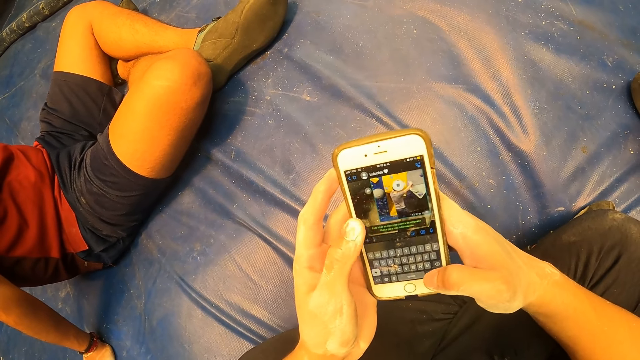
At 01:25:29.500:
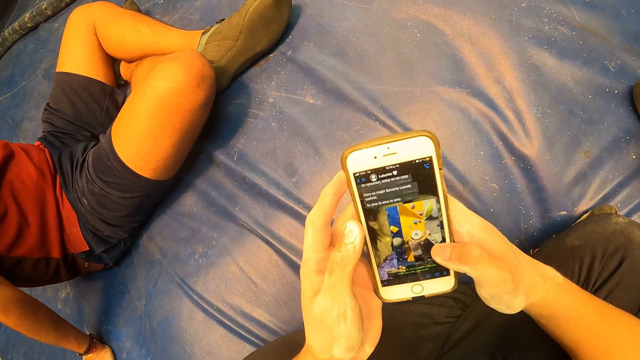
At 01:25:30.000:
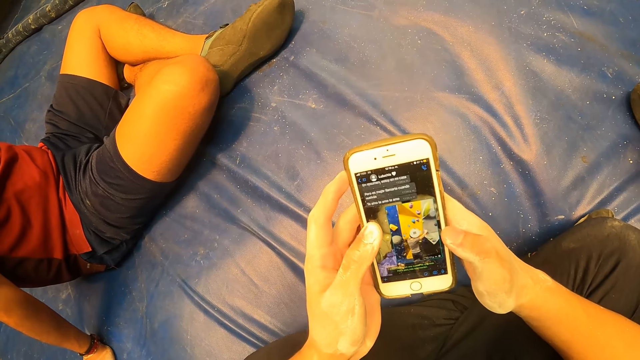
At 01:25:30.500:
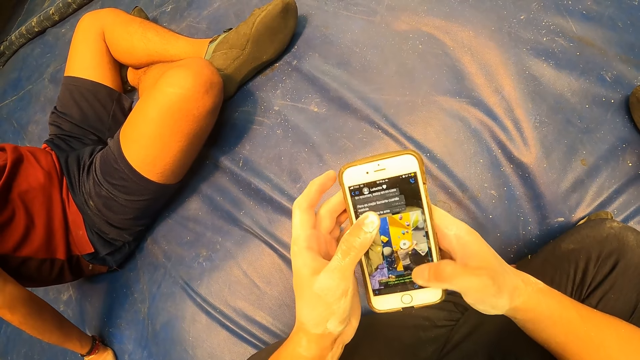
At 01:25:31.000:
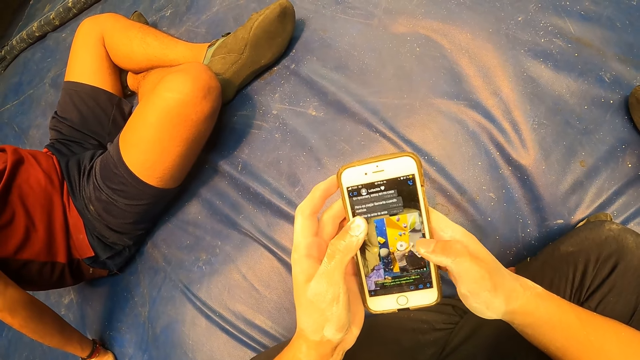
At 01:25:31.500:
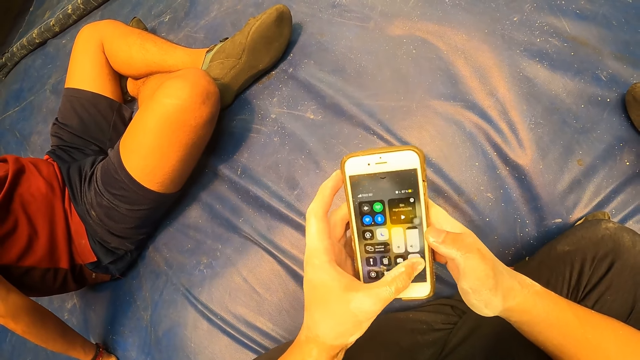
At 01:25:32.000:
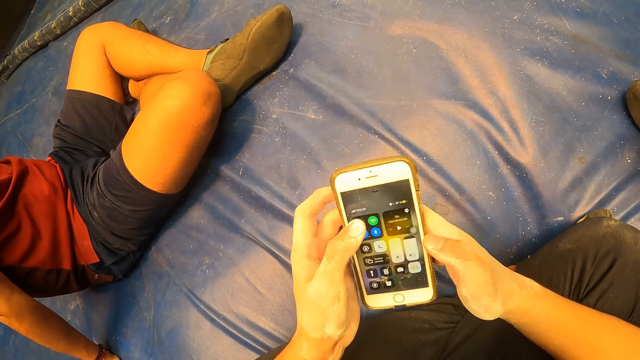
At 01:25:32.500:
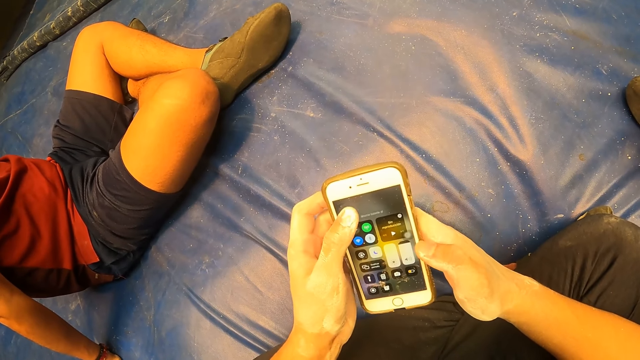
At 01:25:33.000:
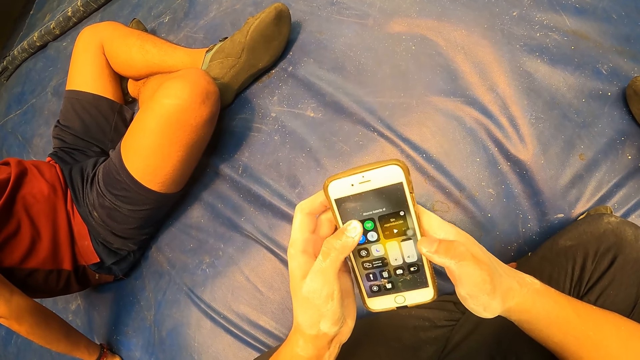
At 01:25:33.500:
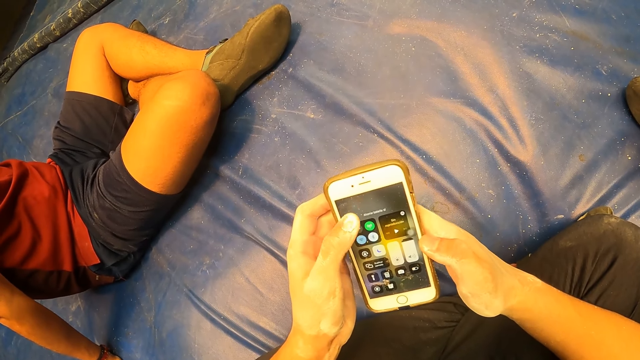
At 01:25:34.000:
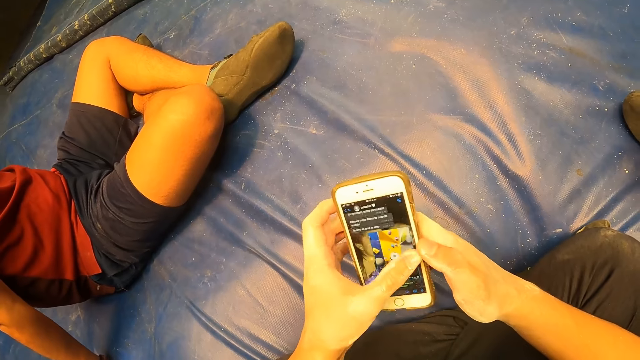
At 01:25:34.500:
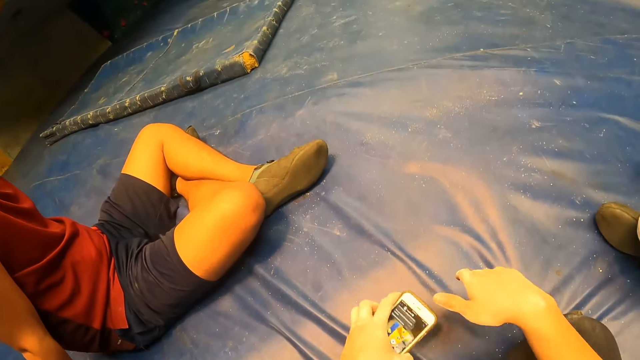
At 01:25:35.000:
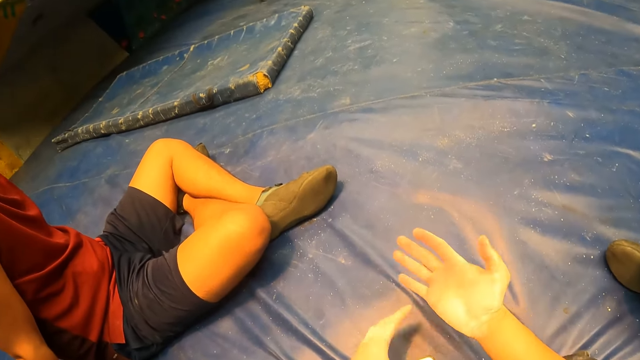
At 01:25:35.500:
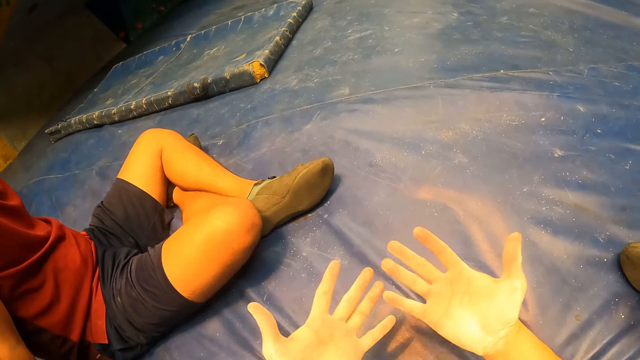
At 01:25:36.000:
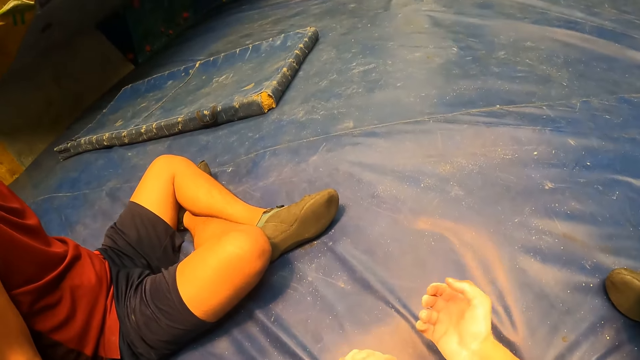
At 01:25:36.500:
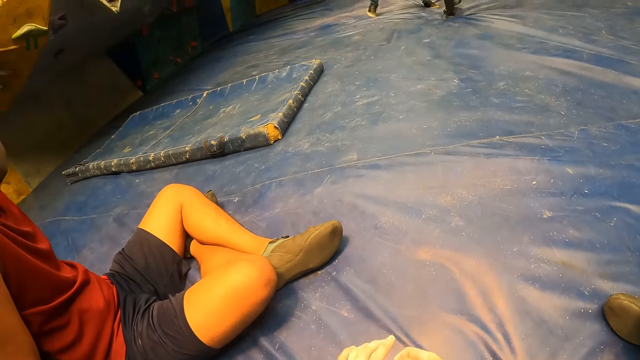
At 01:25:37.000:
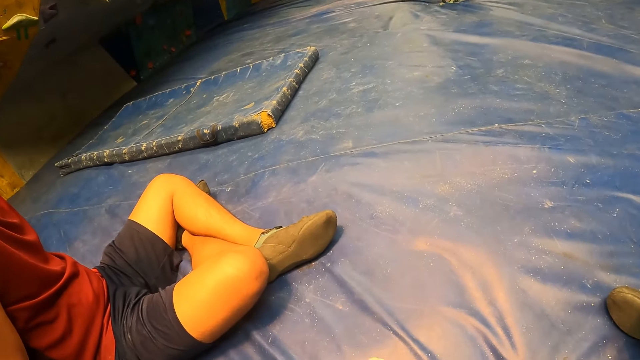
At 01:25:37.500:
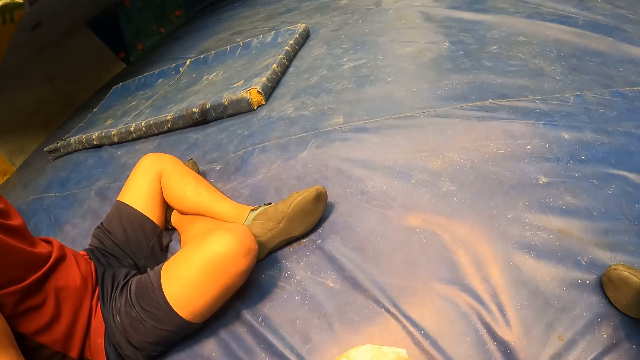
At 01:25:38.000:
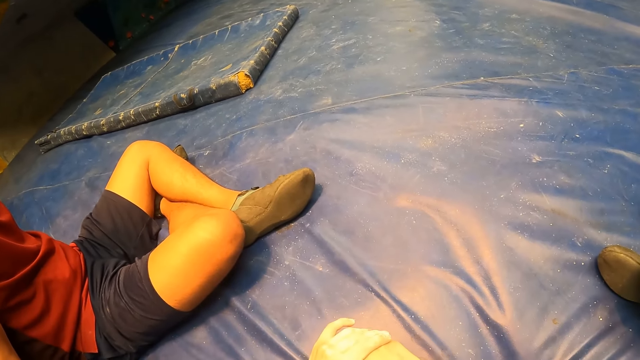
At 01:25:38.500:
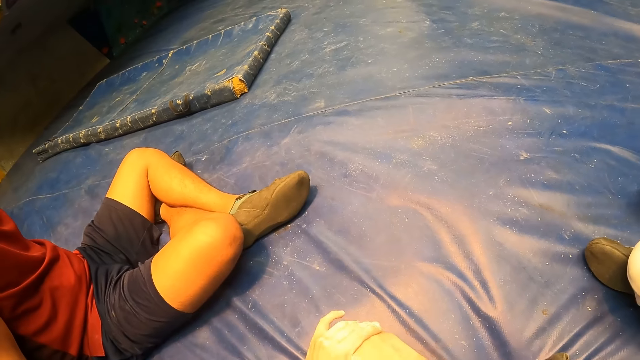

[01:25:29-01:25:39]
The camera wearer turns to the side. He drops the phone on the foam with his left hand. He stretches palms.

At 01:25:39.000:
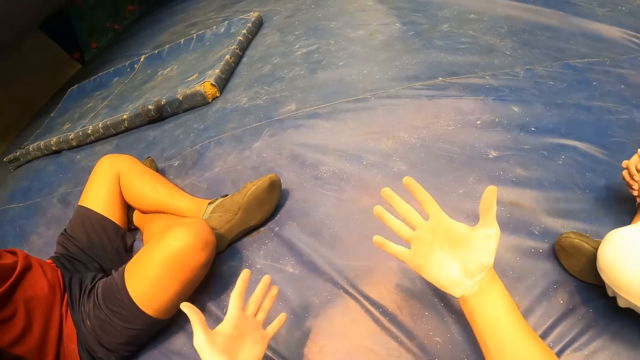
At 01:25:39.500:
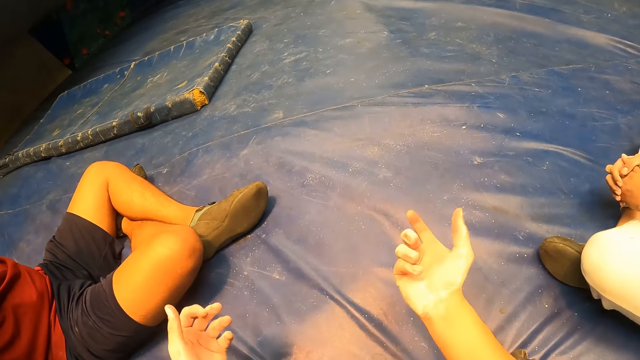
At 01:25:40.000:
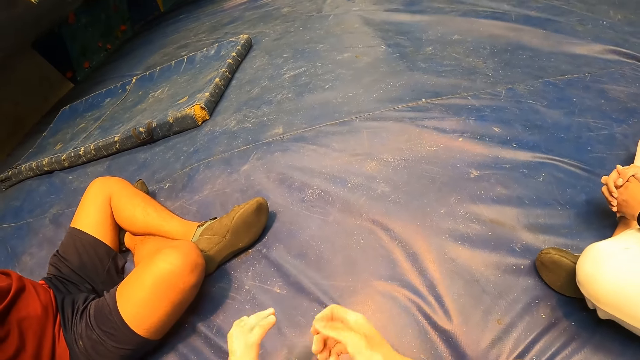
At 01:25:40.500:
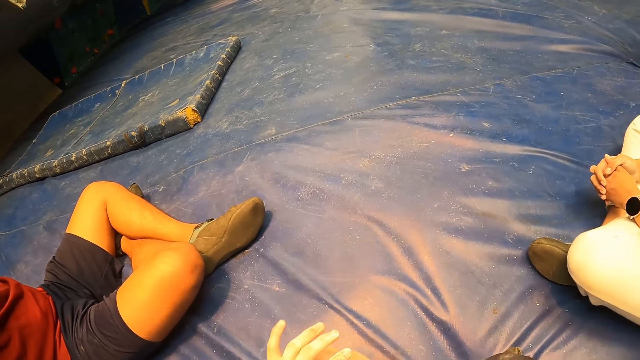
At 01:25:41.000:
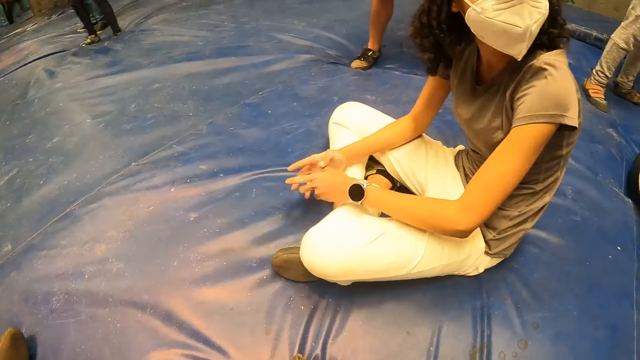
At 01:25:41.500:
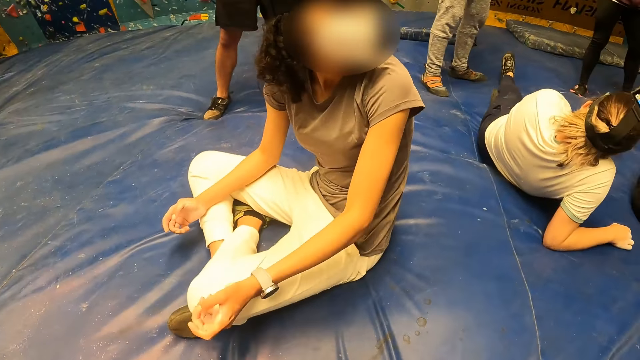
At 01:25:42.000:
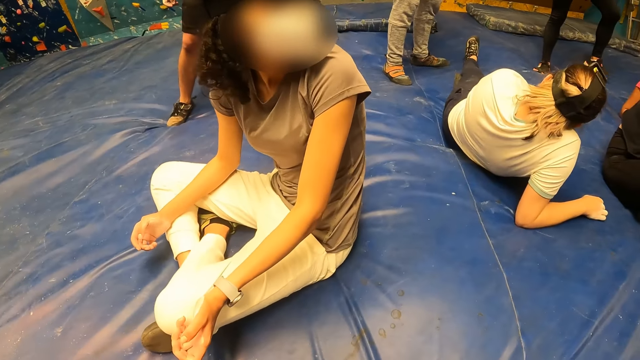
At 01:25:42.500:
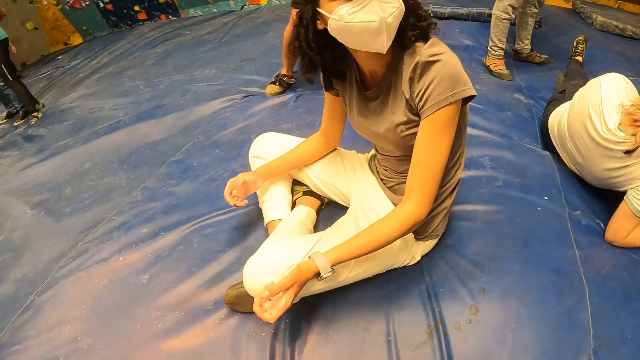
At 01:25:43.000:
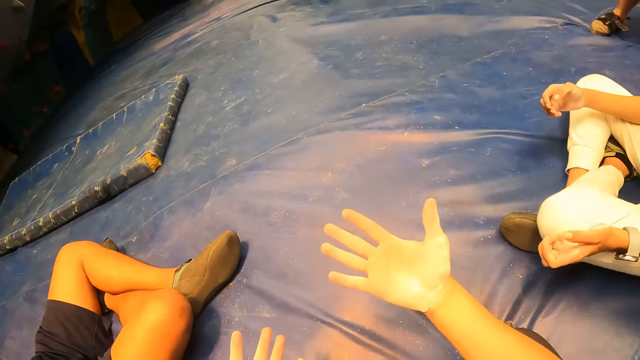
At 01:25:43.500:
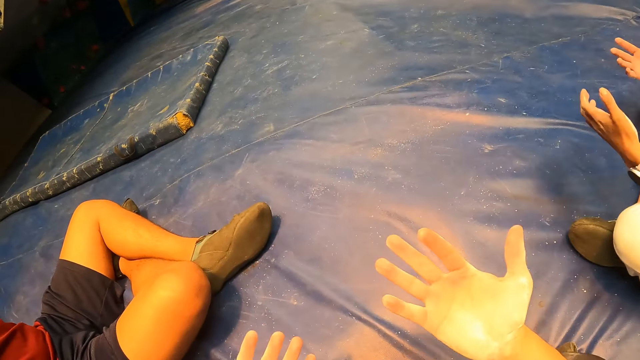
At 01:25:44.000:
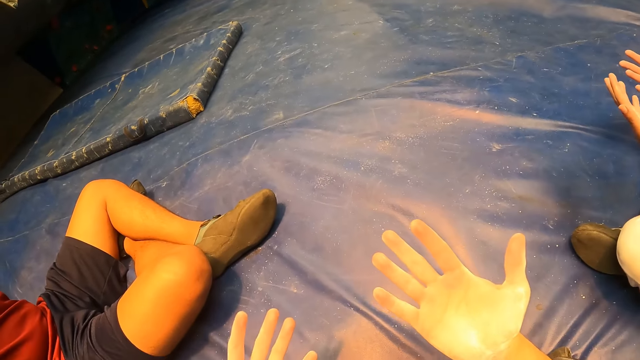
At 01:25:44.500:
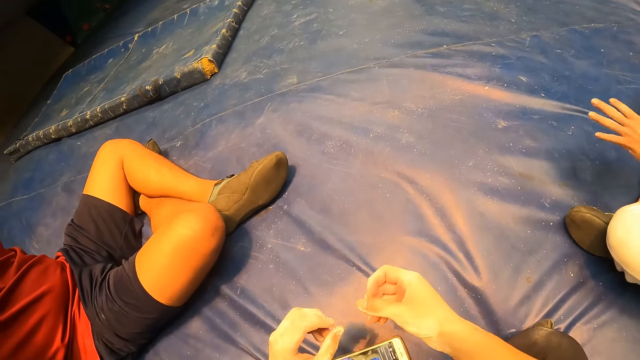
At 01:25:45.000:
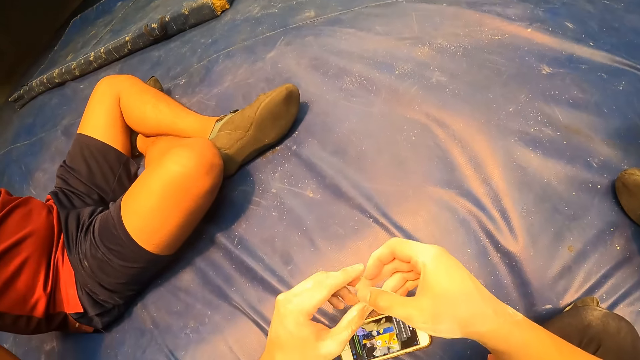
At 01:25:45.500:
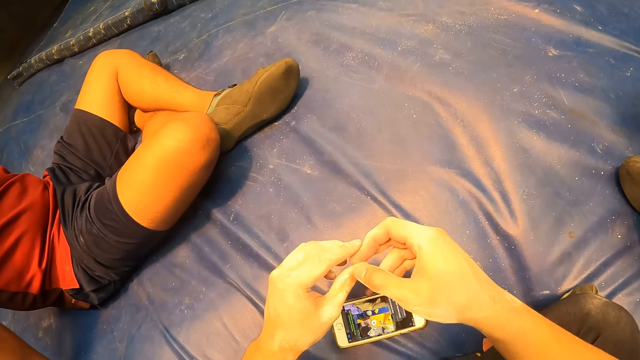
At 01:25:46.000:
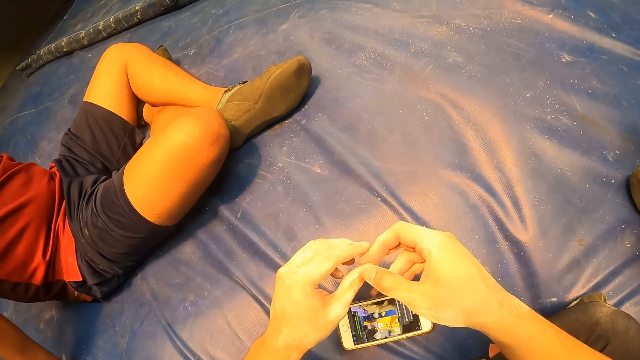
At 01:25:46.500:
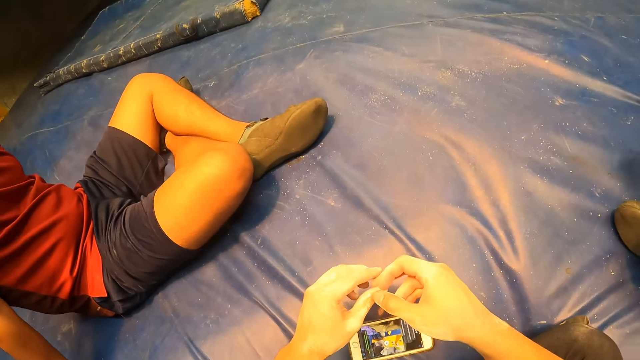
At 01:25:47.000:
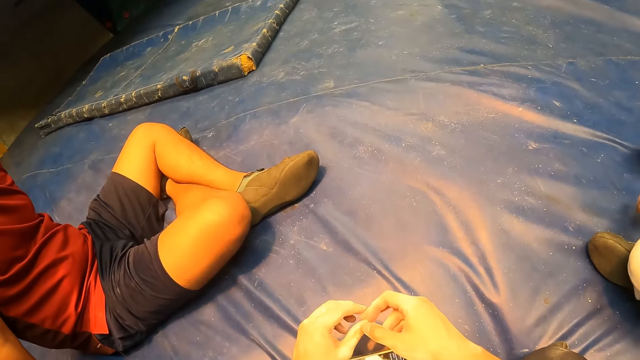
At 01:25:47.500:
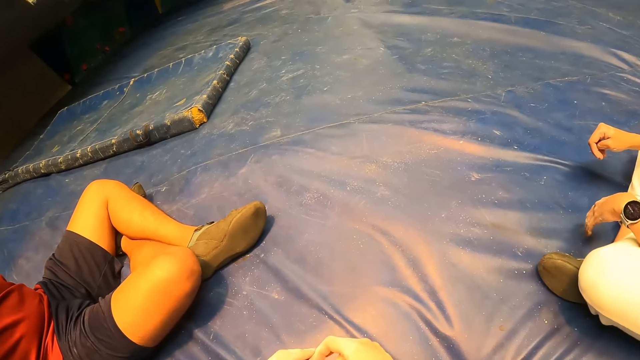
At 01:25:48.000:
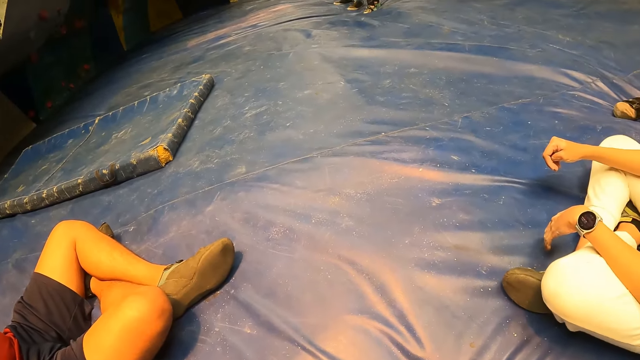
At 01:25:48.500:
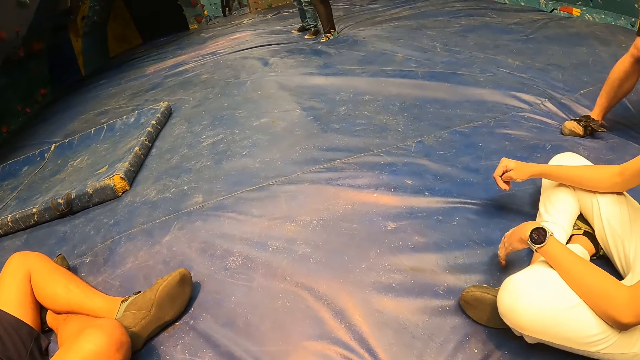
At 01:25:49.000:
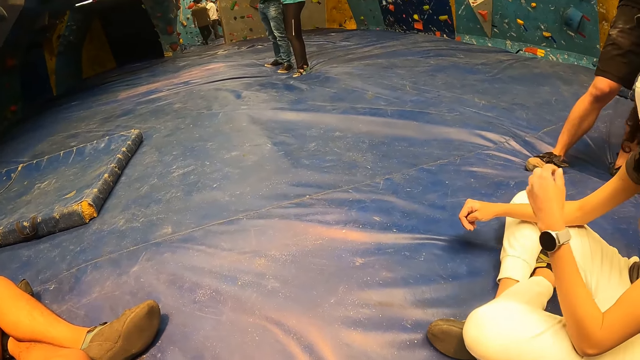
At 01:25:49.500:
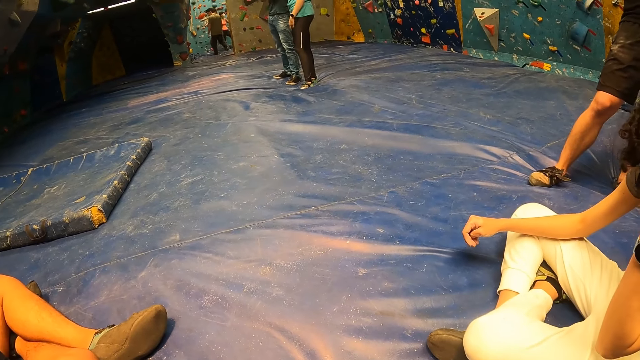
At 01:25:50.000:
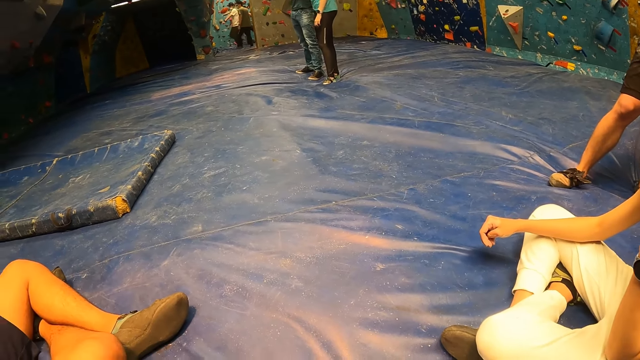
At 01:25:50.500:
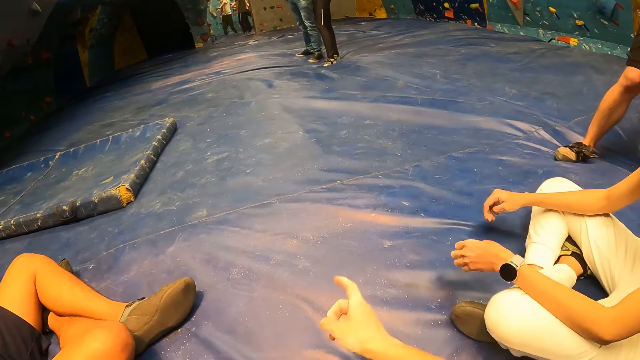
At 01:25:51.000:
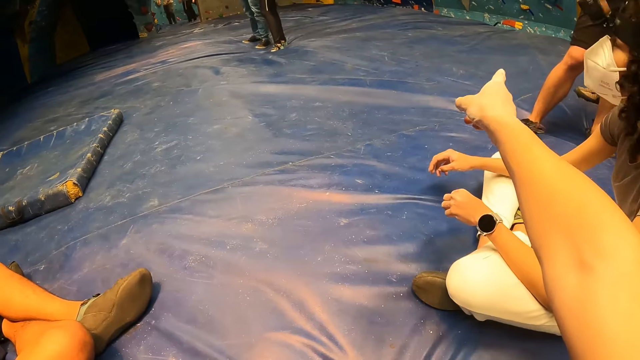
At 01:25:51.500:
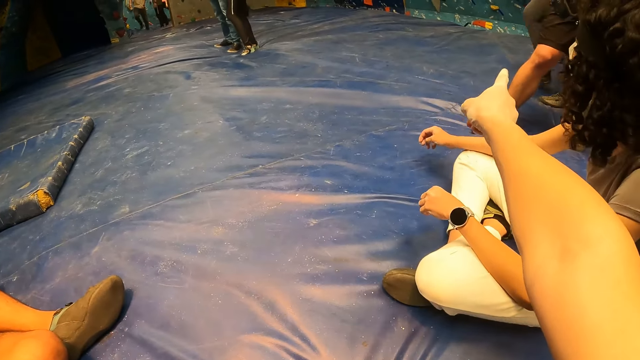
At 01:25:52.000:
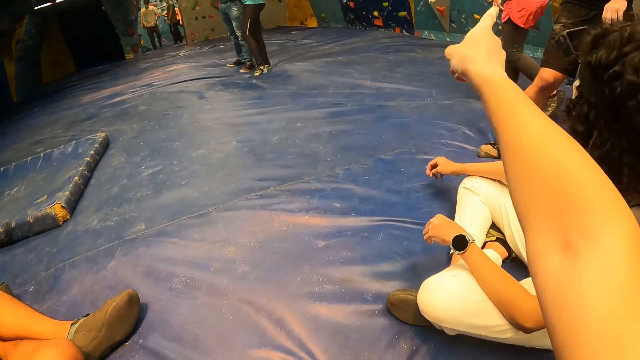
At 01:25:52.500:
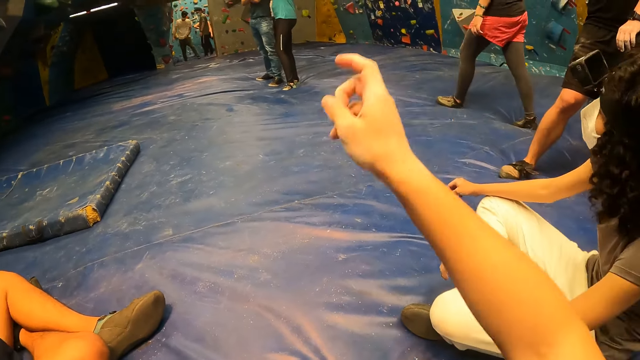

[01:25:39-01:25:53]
The camera wearer turns to the side. They interact with the woman. The woman turns to the side. The camera wearer turns to the side. They stretch palms. They converse with a group of people.
